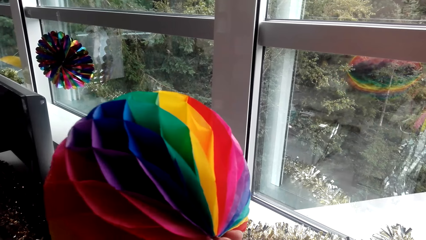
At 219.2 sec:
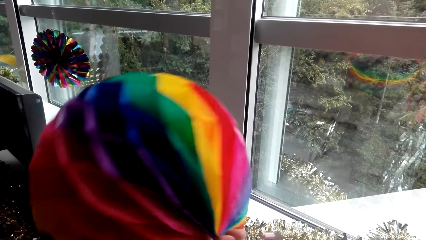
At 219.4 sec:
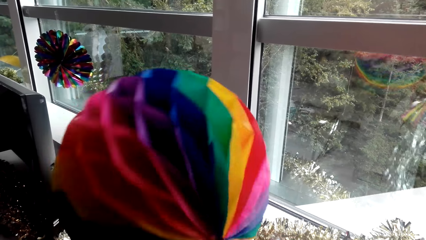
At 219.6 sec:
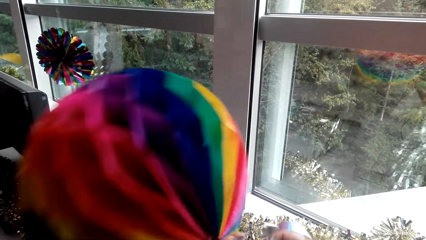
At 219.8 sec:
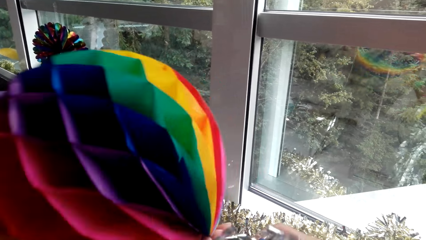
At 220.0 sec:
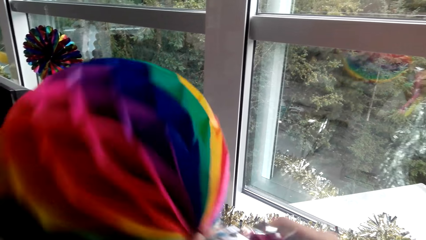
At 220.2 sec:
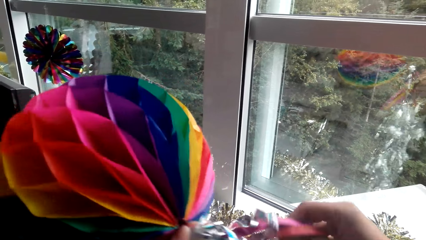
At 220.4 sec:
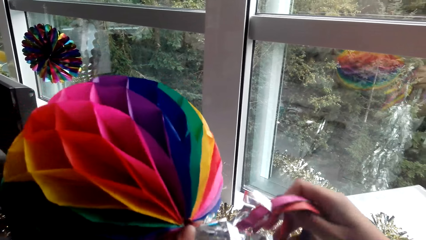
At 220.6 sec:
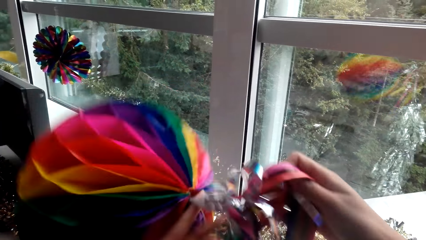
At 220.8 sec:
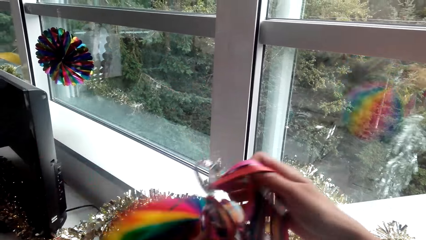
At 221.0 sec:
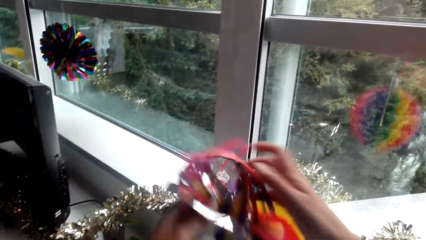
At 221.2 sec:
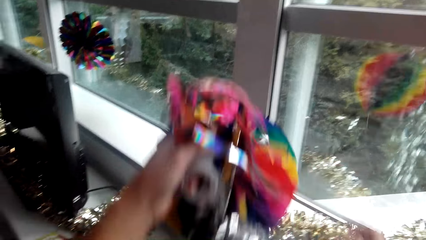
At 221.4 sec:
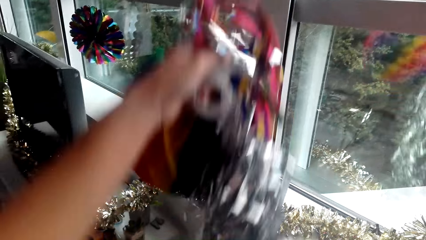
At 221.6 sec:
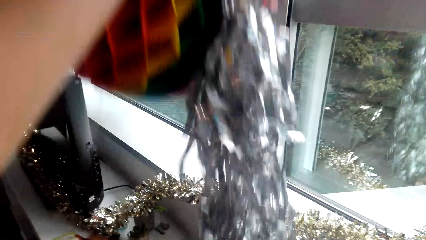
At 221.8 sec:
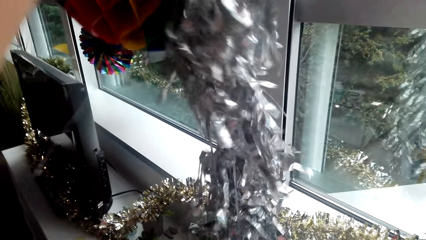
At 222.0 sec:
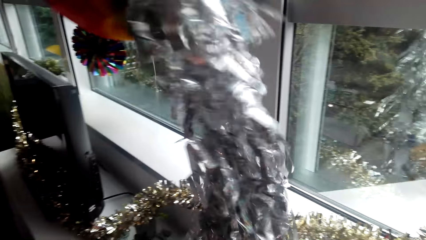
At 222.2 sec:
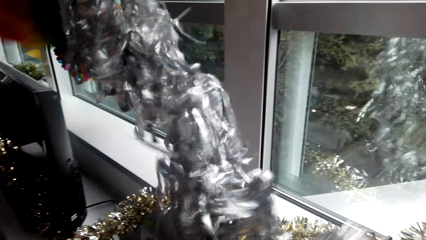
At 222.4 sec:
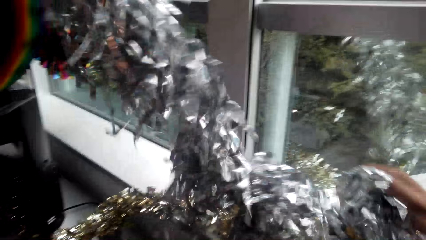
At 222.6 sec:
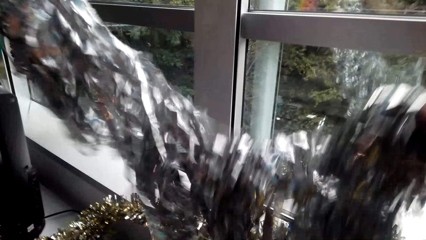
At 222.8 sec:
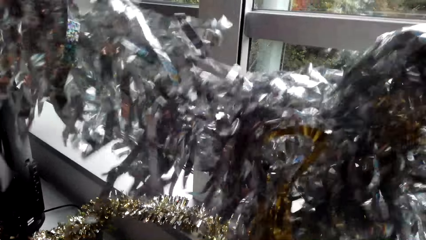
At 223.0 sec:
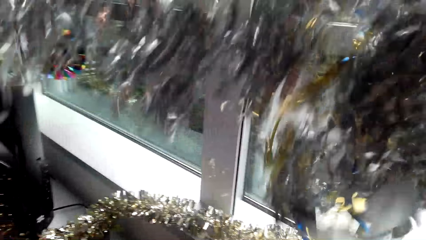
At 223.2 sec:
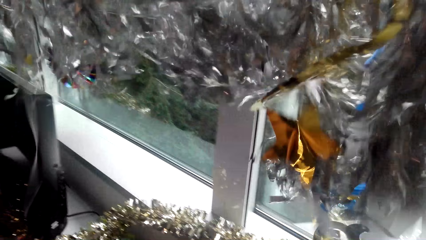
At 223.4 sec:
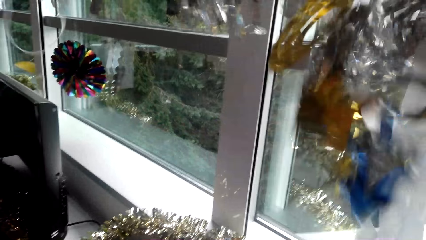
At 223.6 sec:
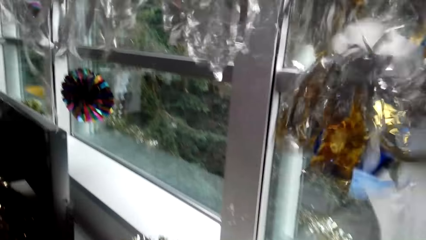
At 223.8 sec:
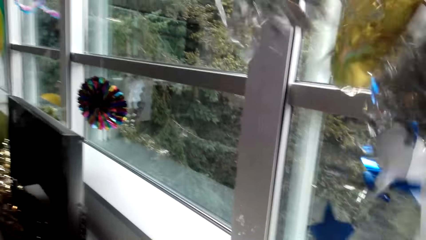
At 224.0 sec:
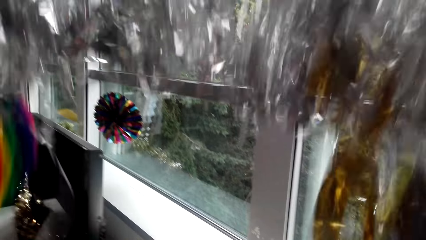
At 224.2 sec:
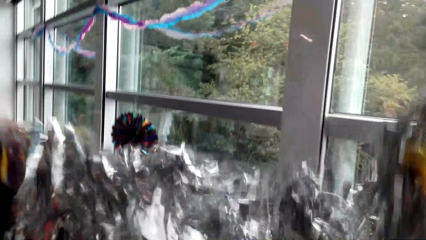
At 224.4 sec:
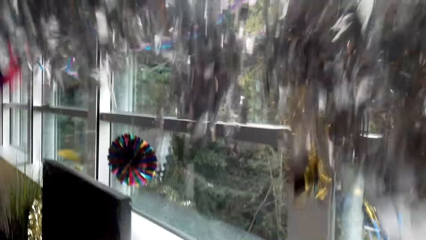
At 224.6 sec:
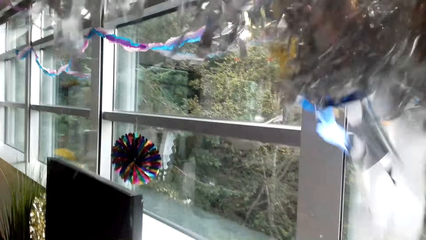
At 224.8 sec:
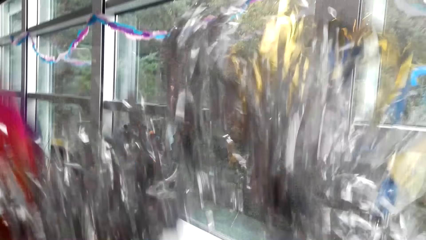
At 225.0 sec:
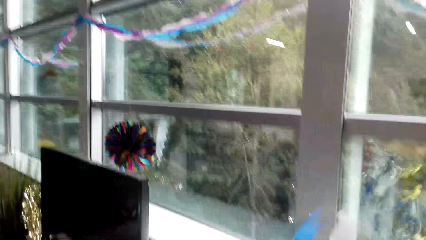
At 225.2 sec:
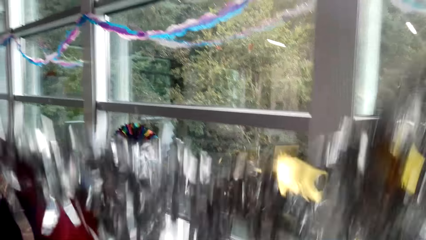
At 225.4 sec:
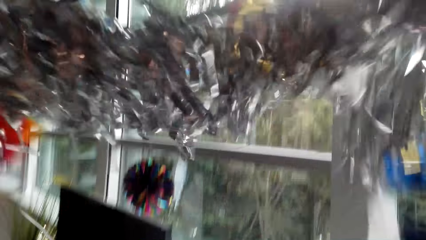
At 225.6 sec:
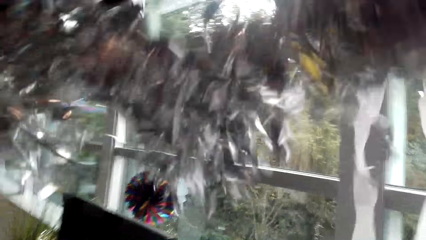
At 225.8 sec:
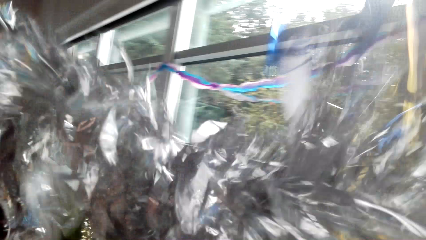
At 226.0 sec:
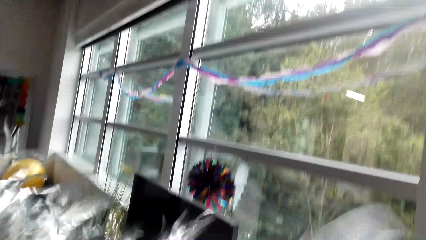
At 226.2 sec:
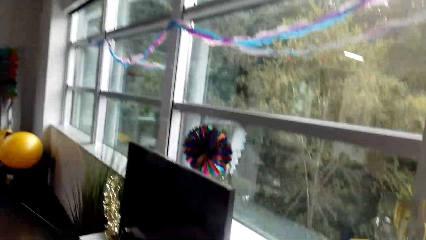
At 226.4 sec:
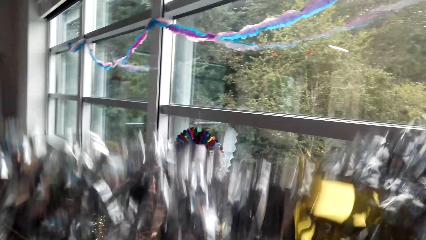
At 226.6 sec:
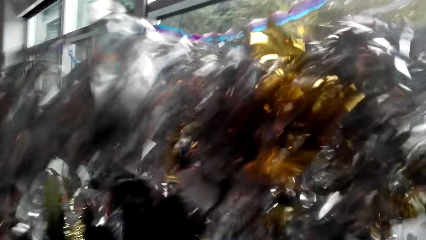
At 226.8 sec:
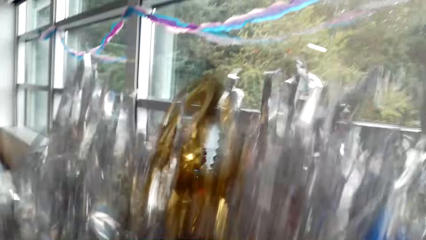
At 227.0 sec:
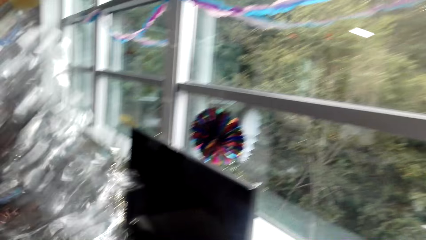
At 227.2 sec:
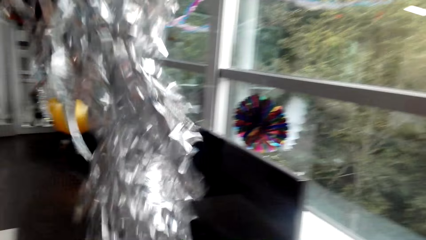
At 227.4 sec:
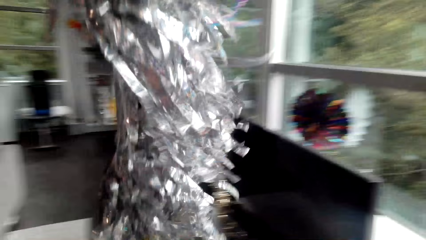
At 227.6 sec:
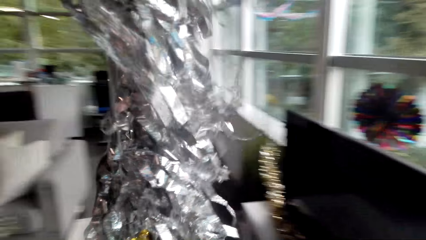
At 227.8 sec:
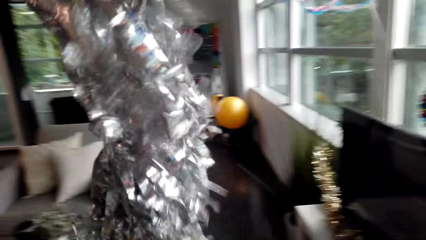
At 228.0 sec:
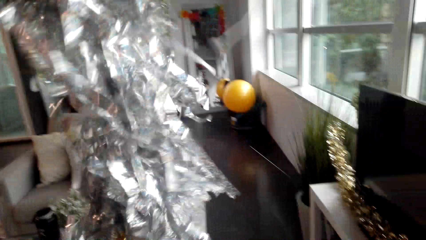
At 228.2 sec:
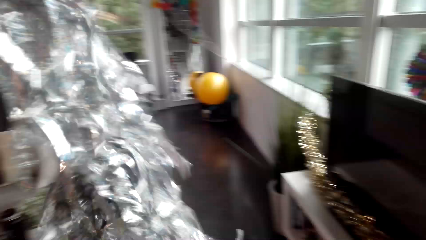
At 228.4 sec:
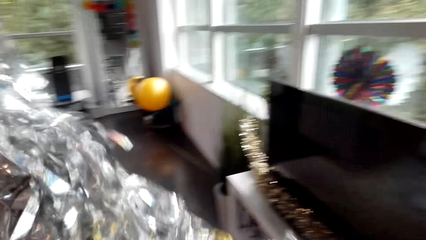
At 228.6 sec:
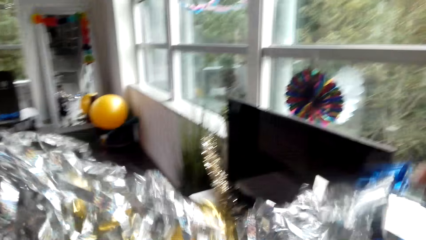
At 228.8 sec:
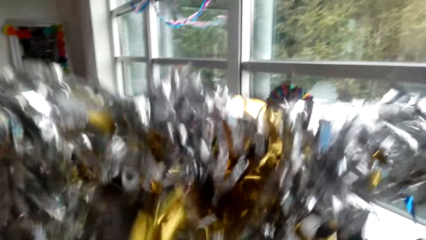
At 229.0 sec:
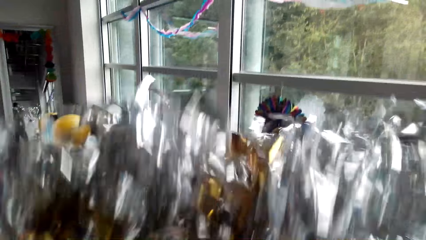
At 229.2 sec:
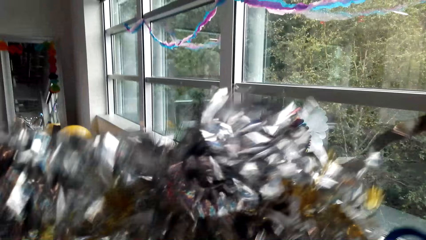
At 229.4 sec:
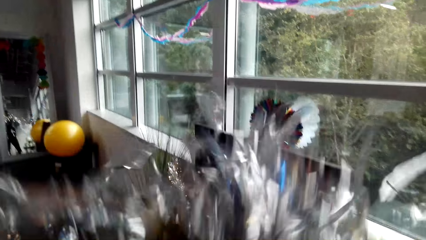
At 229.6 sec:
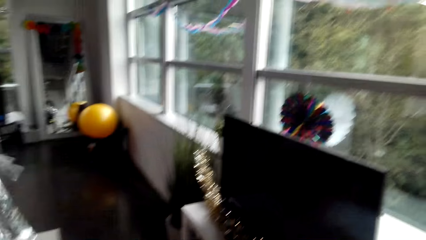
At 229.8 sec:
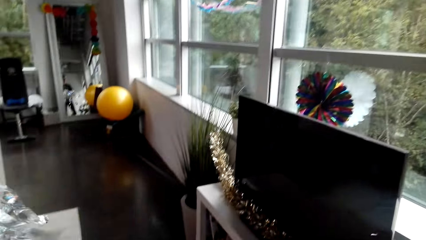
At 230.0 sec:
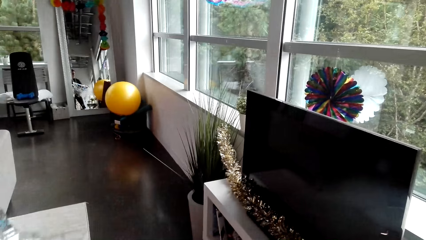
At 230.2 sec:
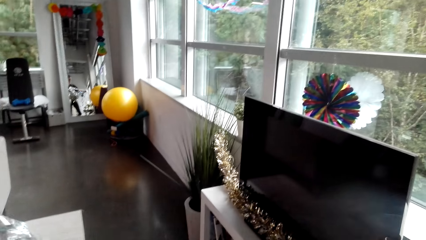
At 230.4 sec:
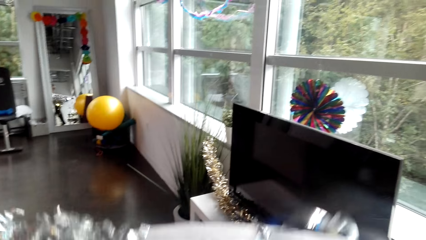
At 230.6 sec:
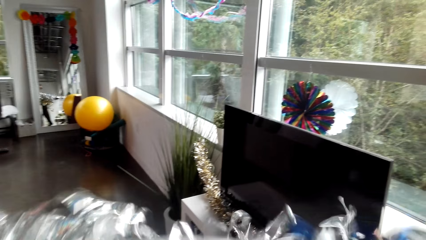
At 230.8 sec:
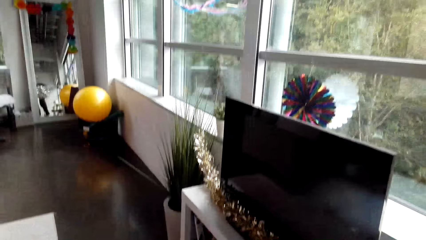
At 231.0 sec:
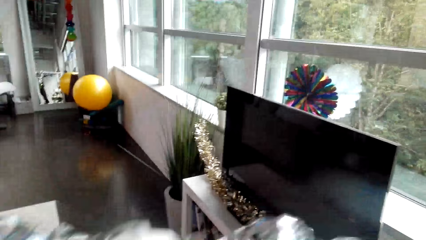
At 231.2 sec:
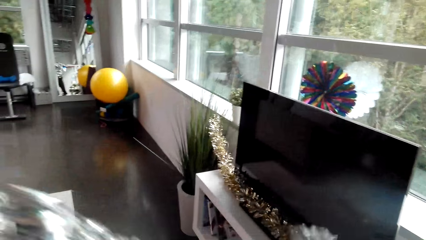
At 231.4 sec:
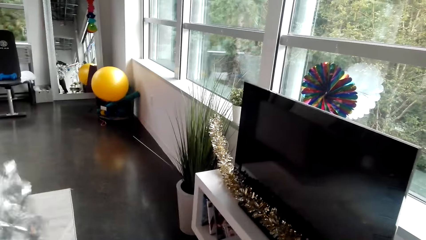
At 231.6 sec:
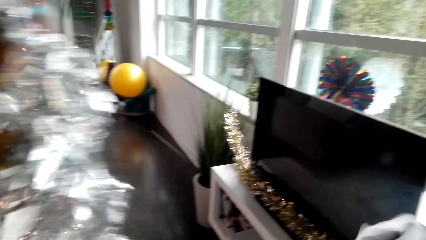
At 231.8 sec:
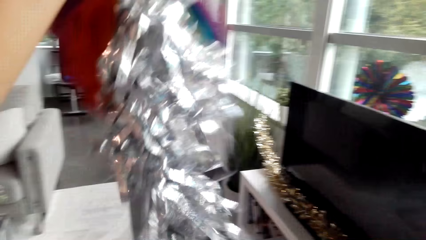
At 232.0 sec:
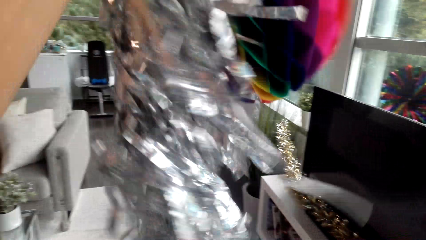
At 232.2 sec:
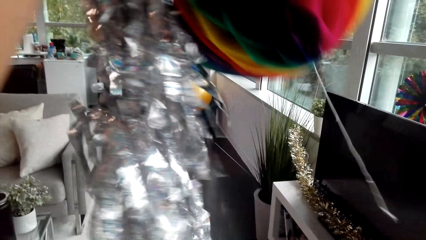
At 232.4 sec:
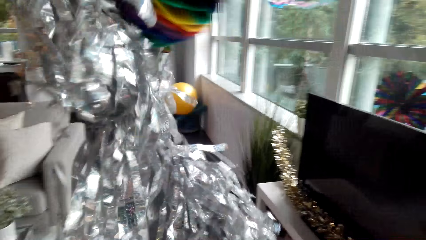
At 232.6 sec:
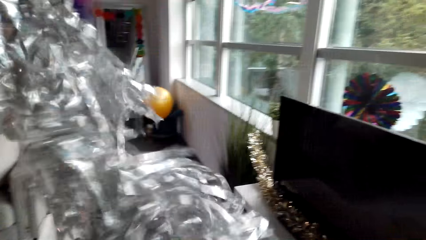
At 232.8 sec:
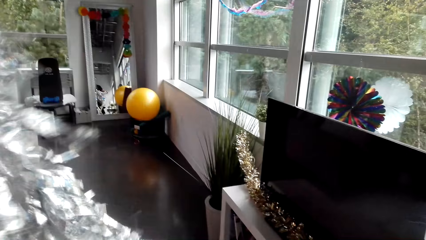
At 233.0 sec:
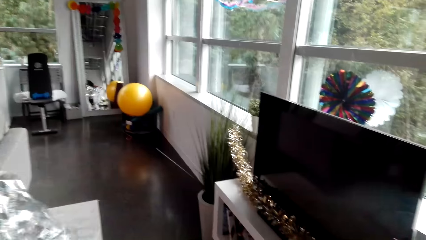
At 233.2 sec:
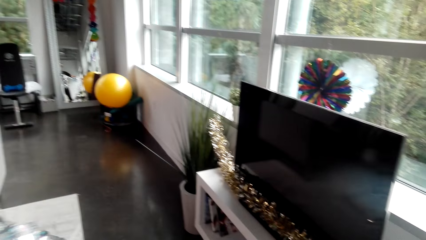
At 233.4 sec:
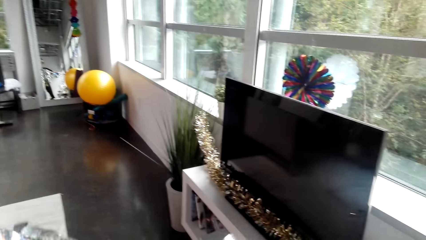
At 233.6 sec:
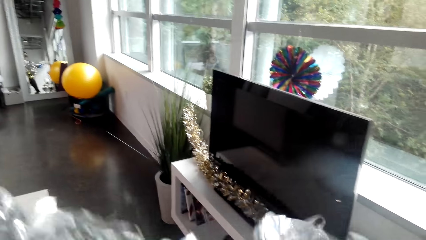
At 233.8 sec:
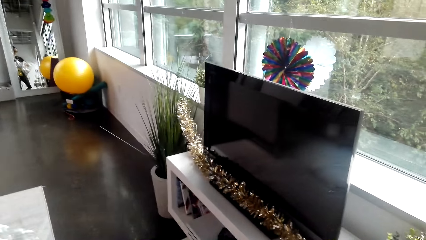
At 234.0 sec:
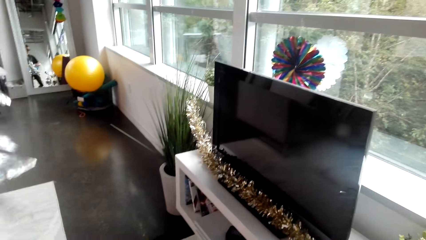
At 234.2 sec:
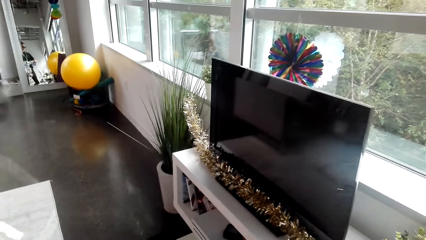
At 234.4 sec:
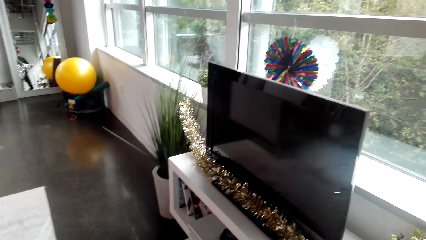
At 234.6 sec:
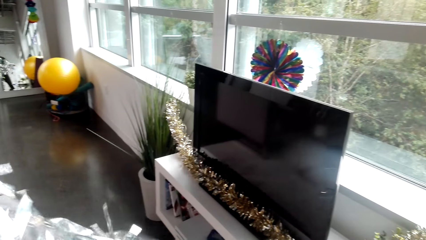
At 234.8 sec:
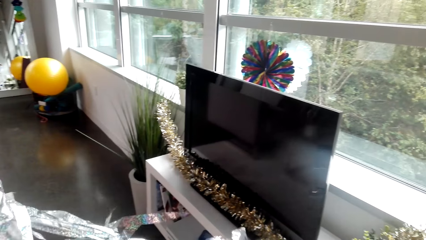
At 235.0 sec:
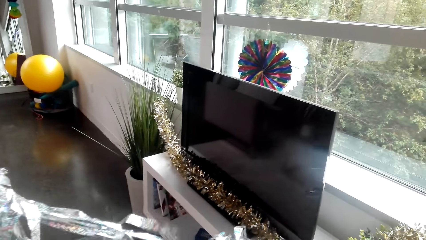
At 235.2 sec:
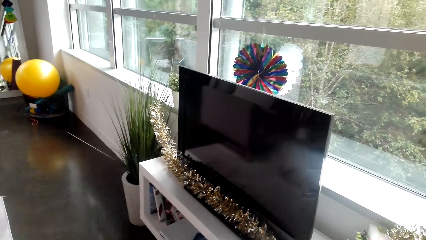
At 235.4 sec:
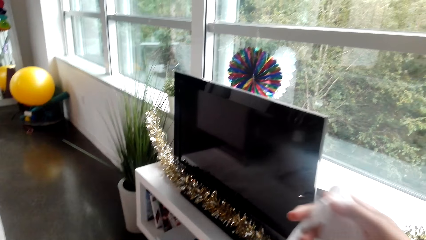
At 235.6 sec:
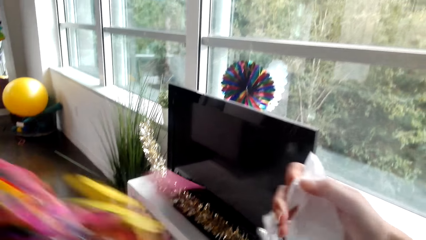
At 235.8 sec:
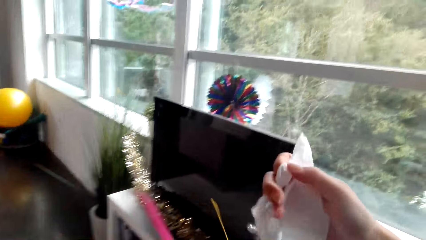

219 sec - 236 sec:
The camera wearer shakes party decorations.
